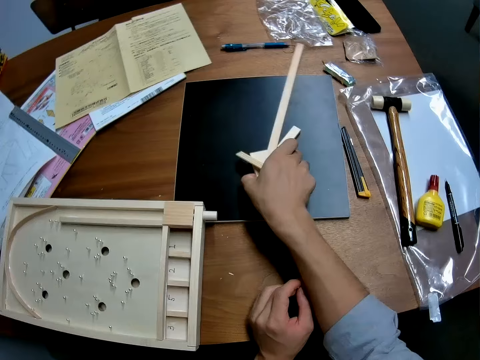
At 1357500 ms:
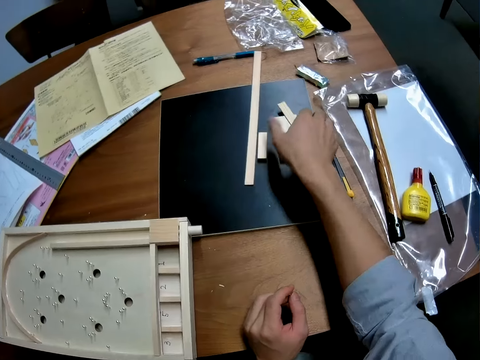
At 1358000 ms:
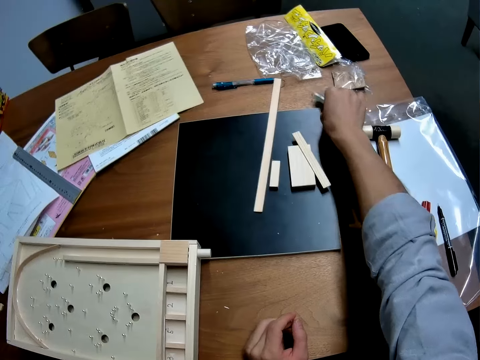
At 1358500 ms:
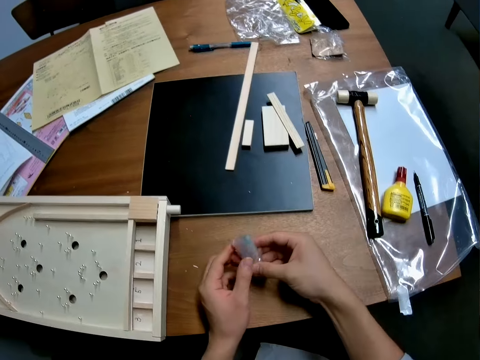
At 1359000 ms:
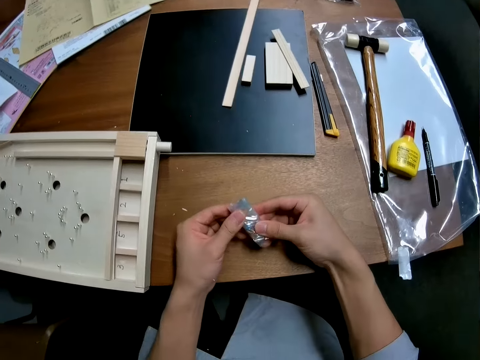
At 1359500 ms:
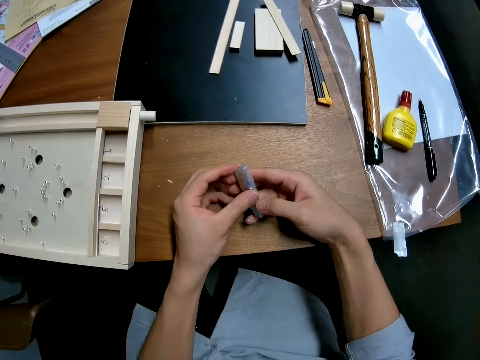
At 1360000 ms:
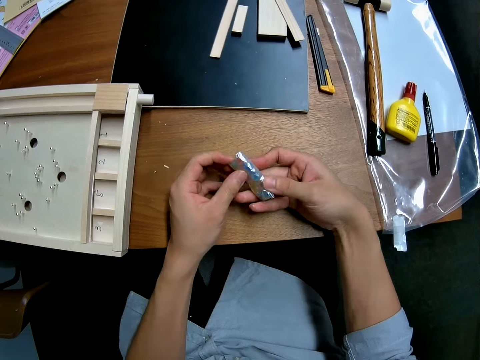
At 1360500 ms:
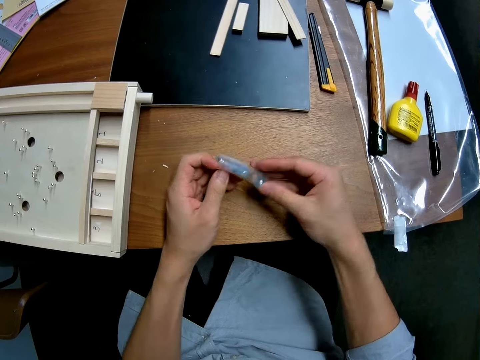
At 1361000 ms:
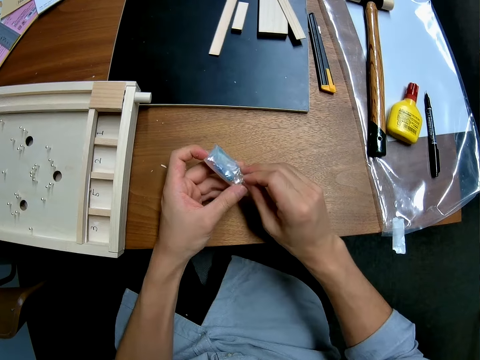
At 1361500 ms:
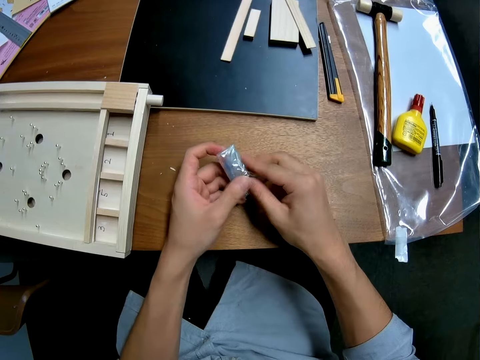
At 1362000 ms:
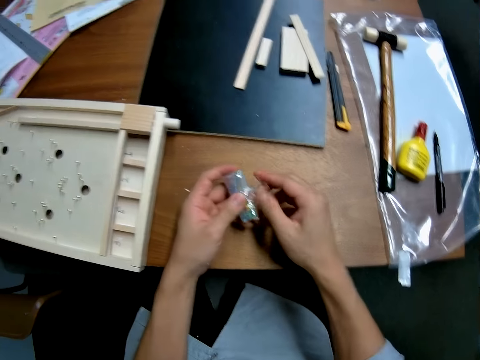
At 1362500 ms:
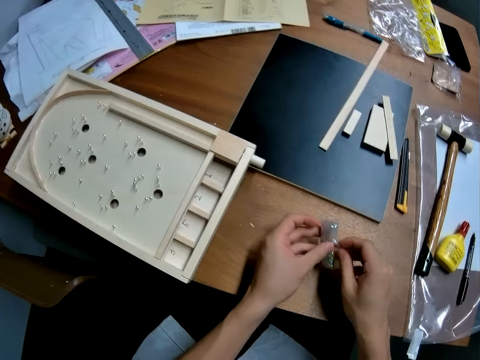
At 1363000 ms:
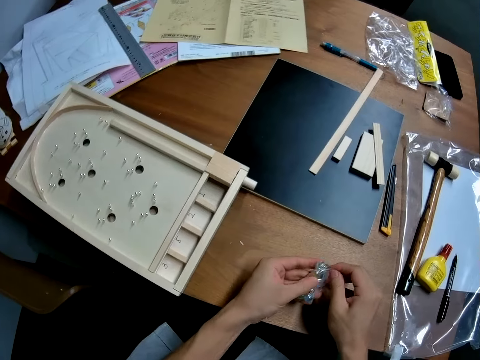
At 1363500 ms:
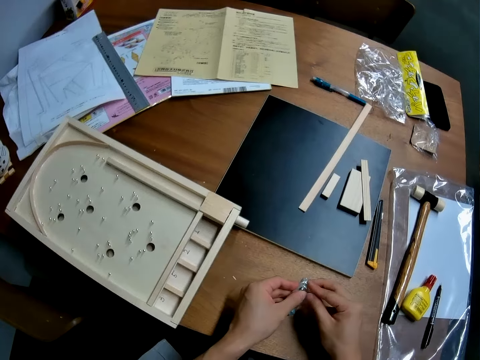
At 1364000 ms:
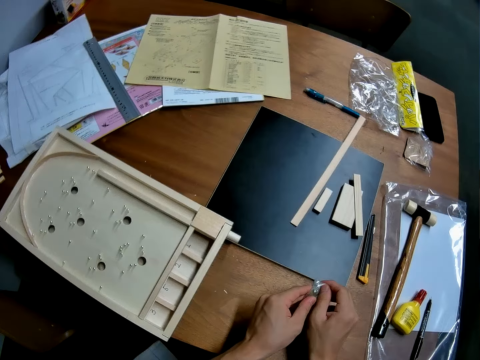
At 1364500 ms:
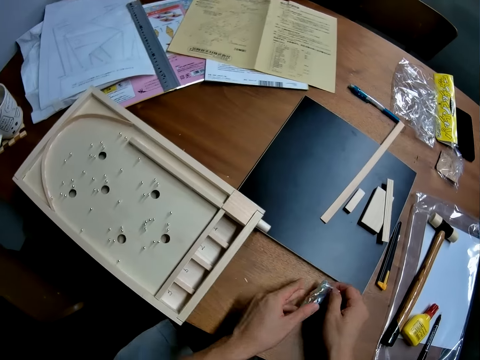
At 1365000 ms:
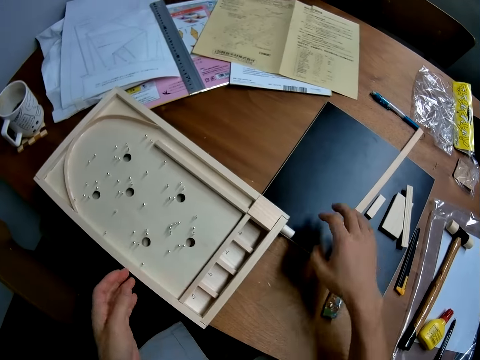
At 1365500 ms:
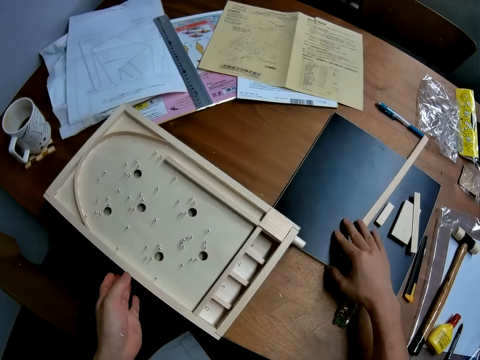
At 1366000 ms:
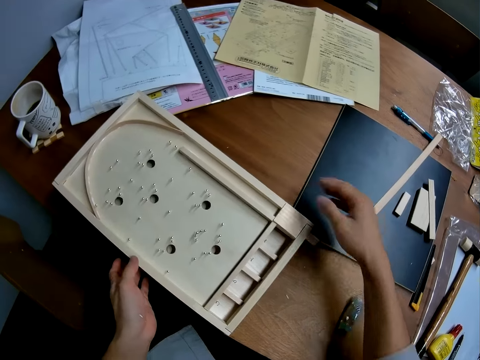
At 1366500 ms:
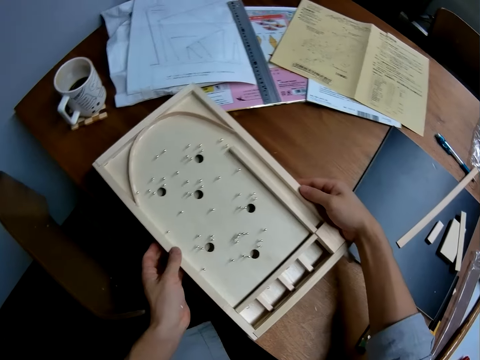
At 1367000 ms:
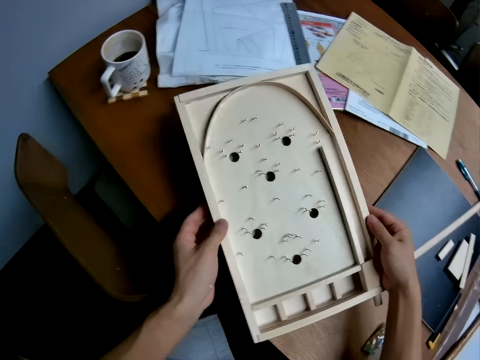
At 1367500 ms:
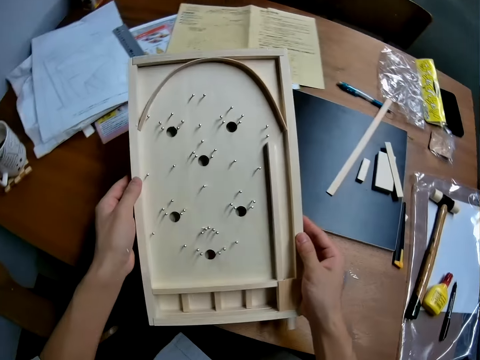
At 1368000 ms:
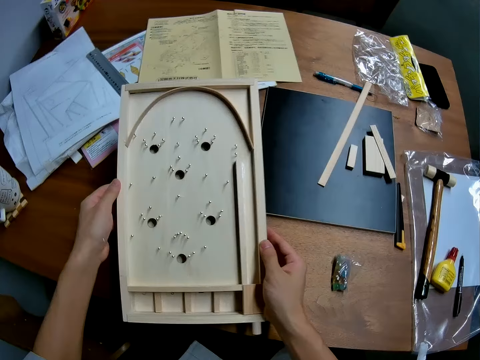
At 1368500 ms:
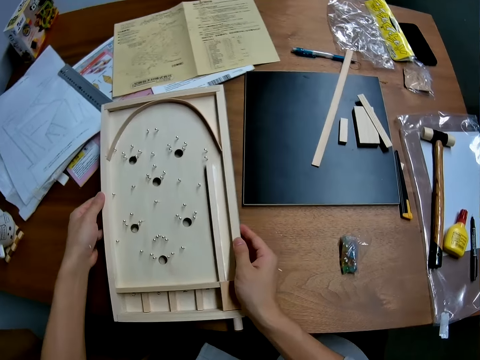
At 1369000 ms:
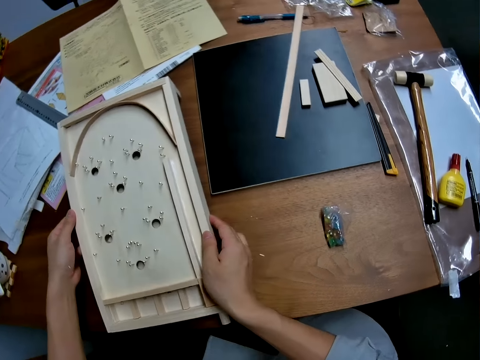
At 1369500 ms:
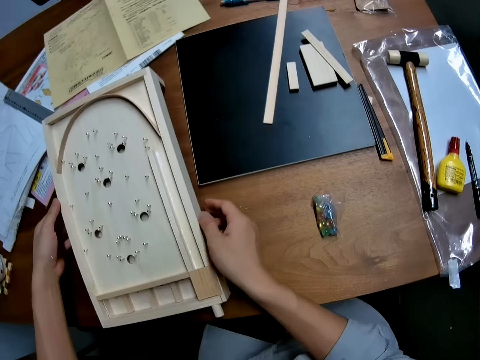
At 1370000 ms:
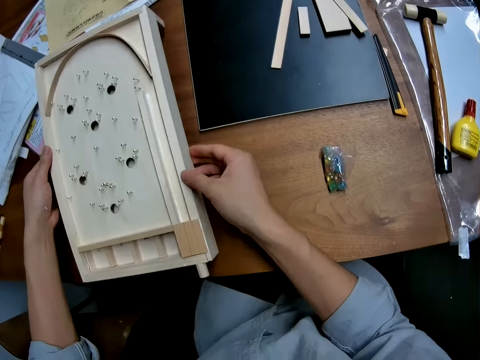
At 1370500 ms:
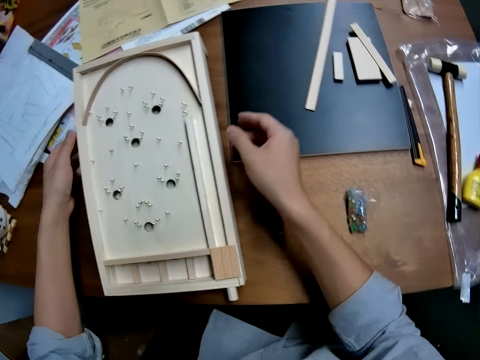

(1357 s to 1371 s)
The camera wearer picks a piece of wood on the table. He puts a piece of wood on the table. He picks a pack from the table. He unwraps the pack. He holds something with his hands. He drops the pack on the table. He places the marble balls on the table. He adjusts a black paper on the table with his right hand. He picks the playfield of the game, the wood pinball machine, from the table. He turns the wood pinball machine. He drops the playfield of the game on the table.

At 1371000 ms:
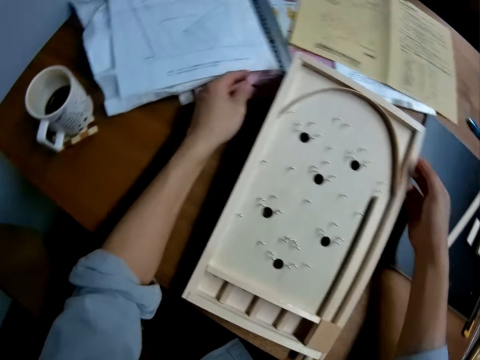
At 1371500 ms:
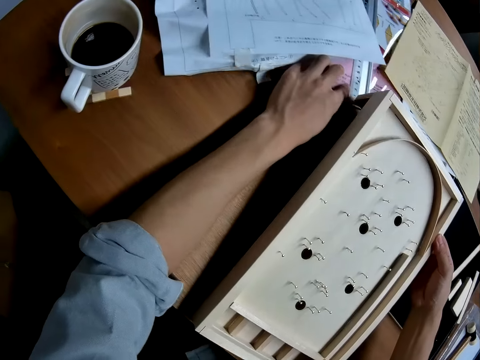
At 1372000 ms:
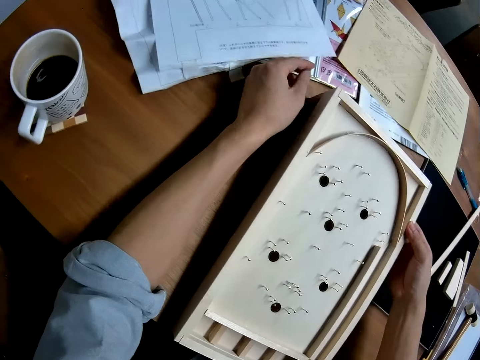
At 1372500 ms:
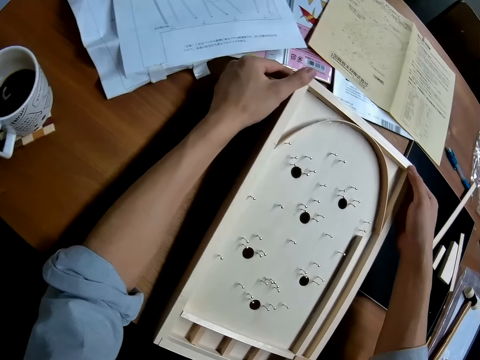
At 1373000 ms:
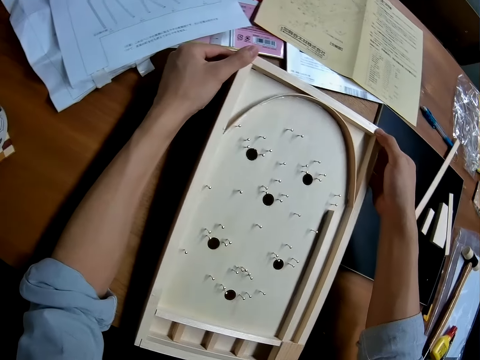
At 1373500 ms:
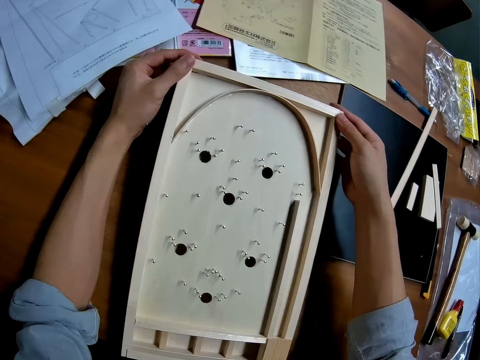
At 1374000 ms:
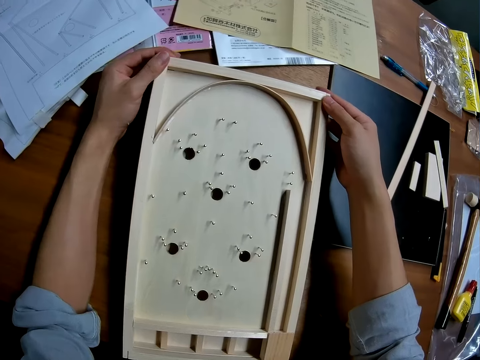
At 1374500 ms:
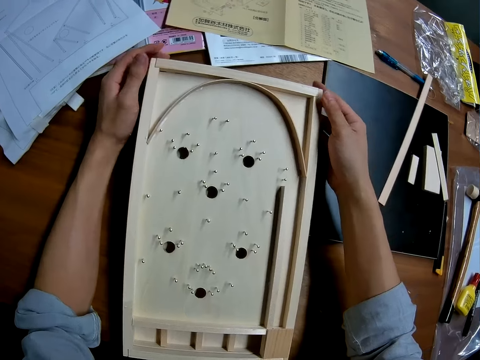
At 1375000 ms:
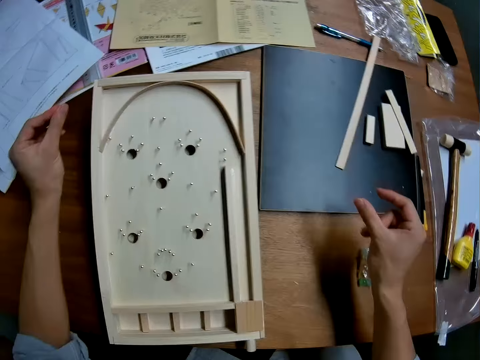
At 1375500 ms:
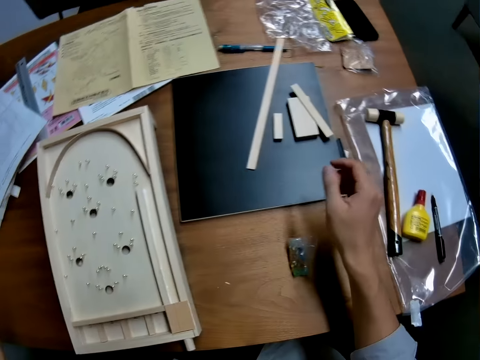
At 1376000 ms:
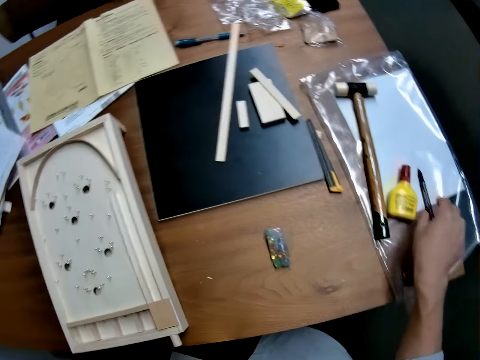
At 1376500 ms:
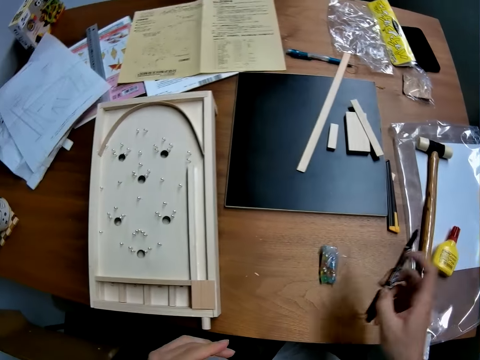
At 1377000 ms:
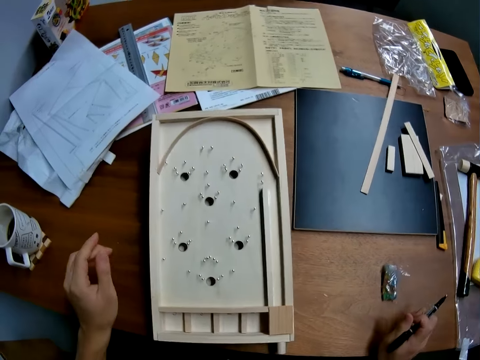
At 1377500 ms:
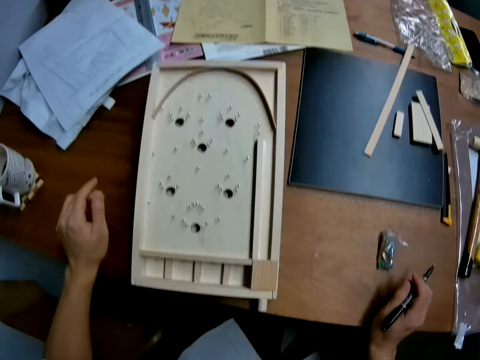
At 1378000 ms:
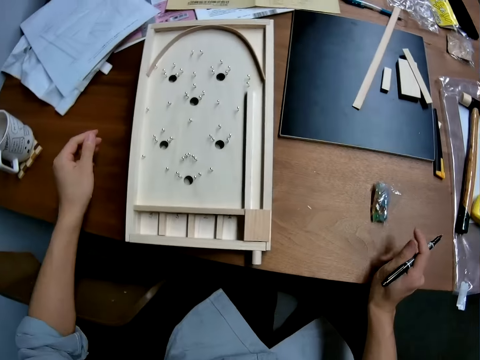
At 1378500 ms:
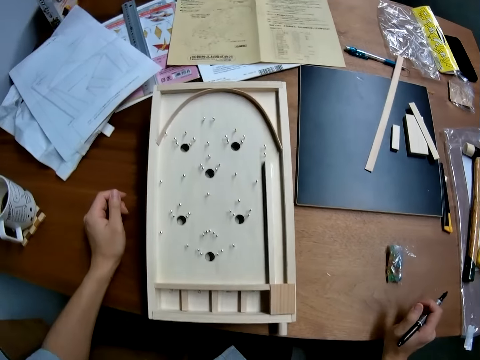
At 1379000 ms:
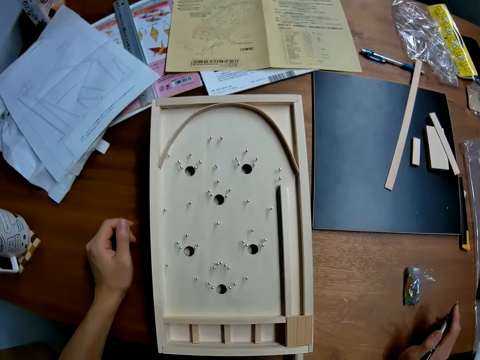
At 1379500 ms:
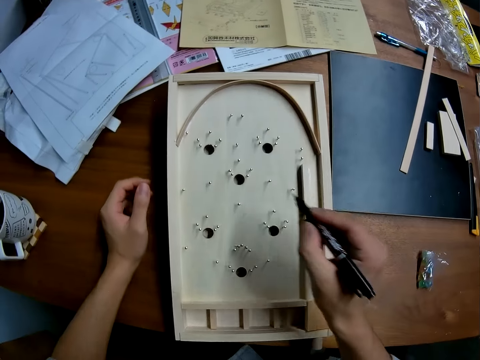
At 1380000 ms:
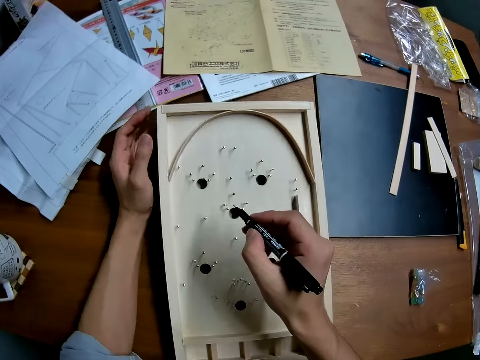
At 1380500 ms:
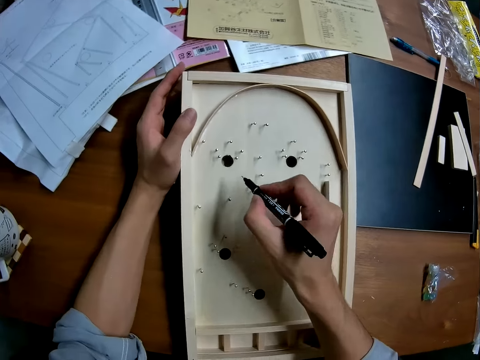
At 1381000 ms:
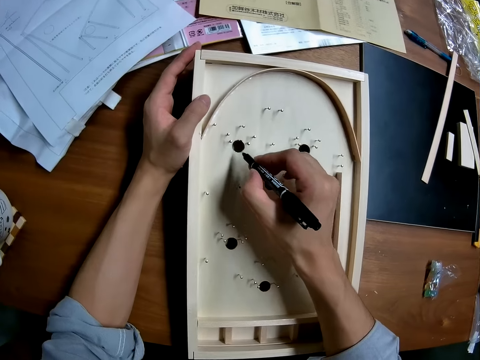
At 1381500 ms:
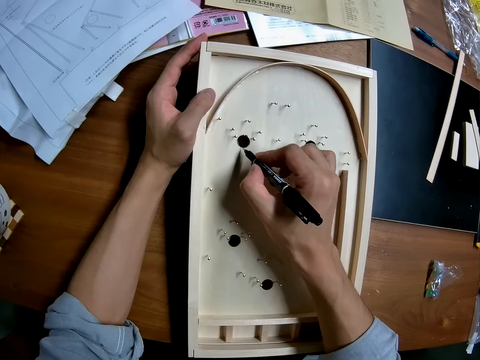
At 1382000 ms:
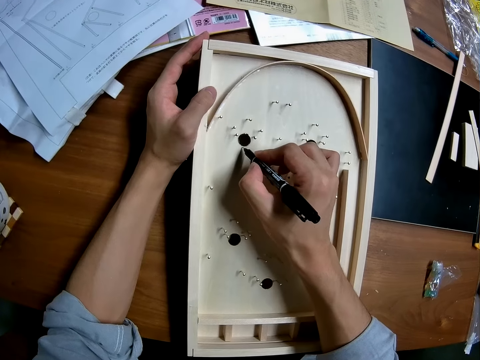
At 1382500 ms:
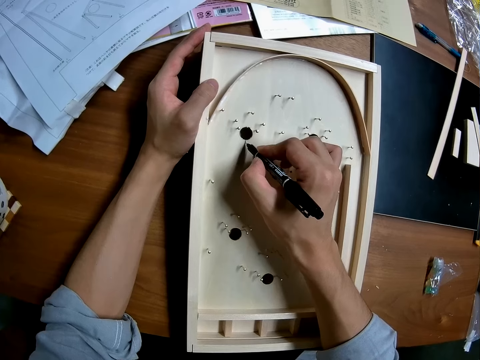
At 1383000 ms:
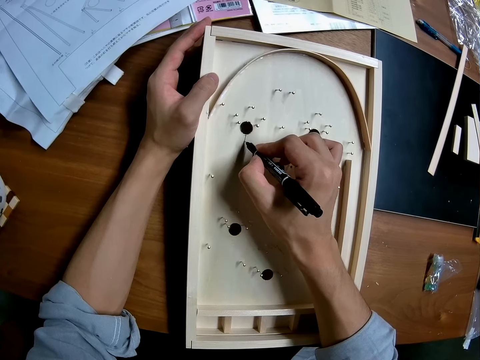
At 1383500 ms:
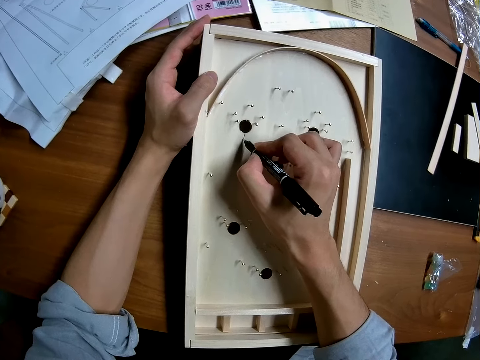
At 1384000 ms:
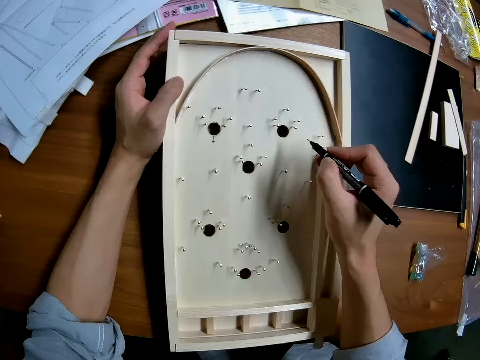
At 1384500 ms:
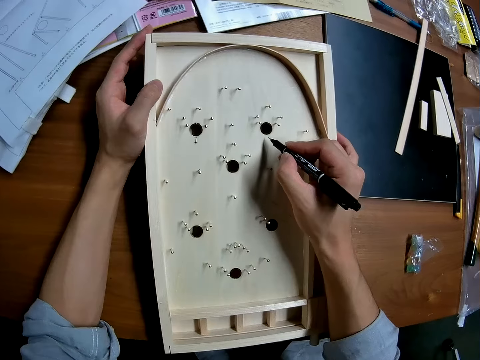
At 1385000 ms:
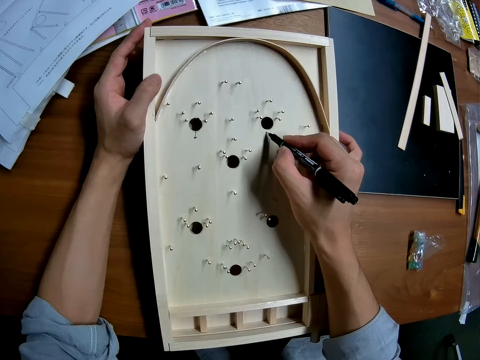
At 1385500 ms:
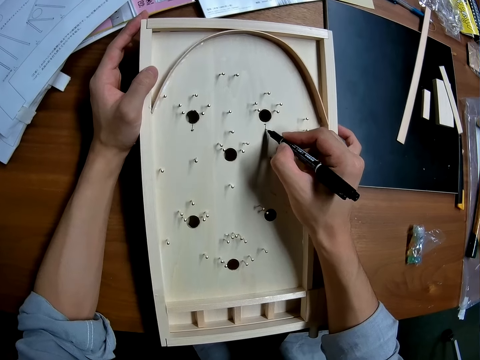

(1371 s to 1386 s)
The camera wearer adjusts the papers on the table. He checks the edges of the playfield of the game on the table. He touches the wood pinball machine. He picks a pen from the clear vinyl cover. He places his hands on the table. He writes on the playfield of the game with the pen. He marks hole 1 with the pen.
